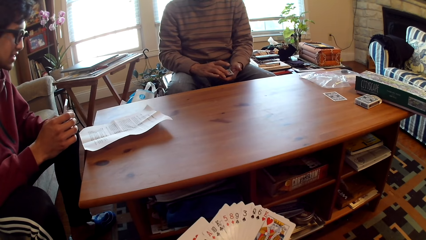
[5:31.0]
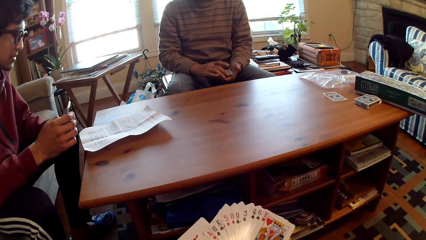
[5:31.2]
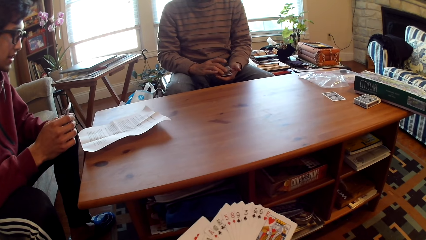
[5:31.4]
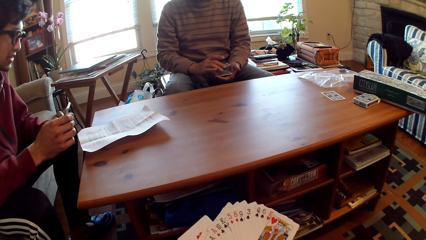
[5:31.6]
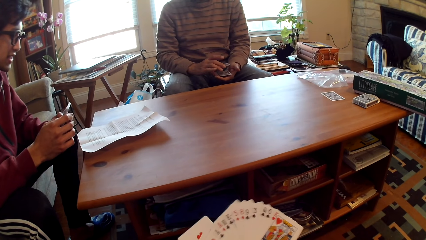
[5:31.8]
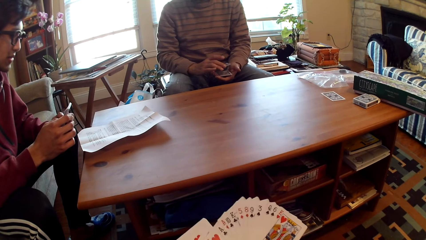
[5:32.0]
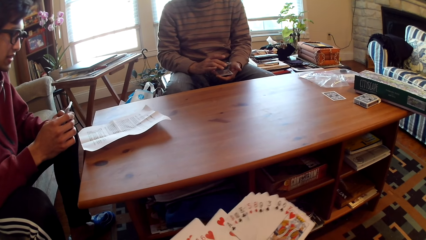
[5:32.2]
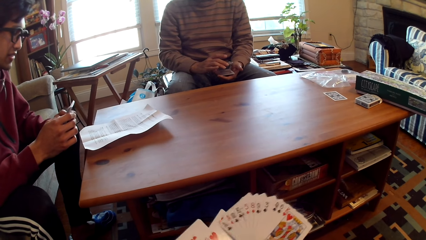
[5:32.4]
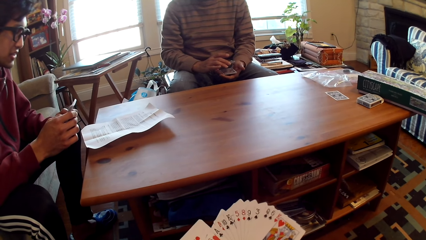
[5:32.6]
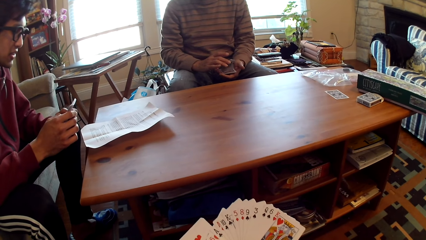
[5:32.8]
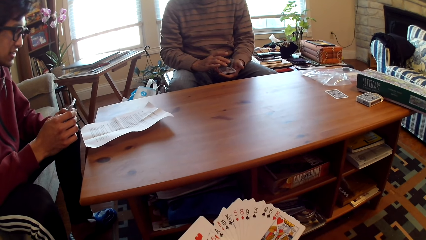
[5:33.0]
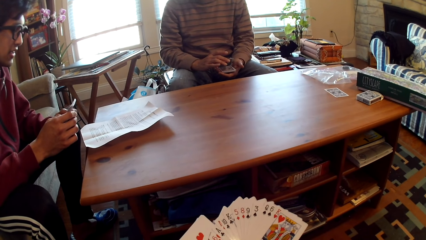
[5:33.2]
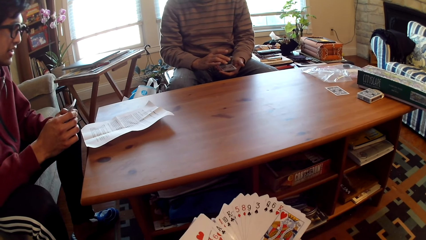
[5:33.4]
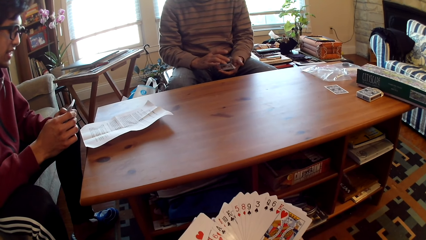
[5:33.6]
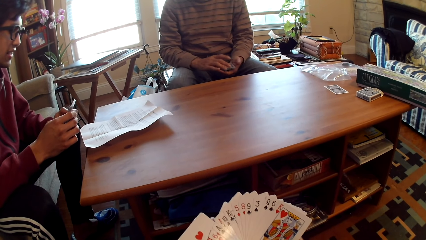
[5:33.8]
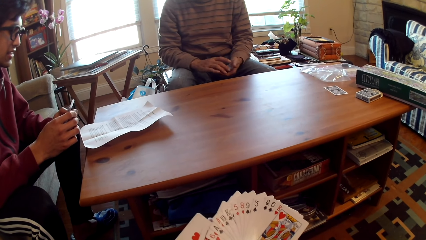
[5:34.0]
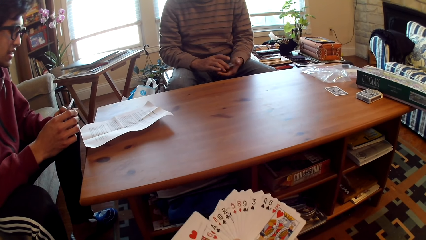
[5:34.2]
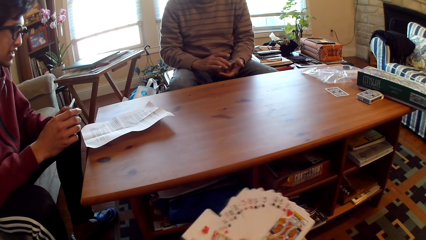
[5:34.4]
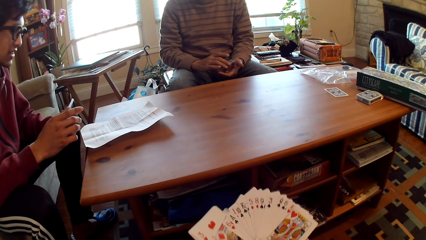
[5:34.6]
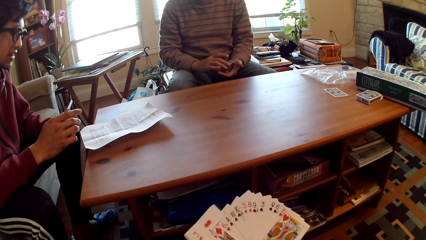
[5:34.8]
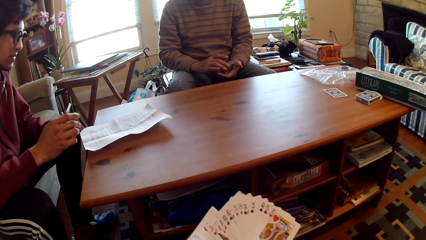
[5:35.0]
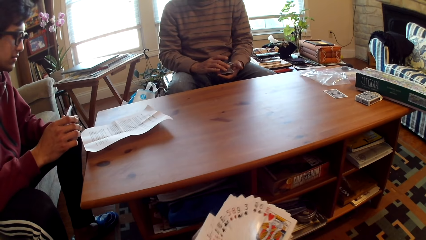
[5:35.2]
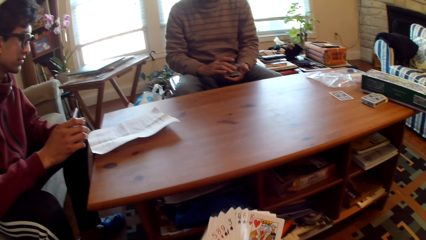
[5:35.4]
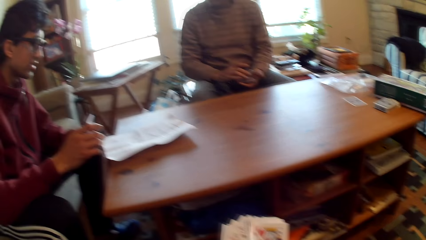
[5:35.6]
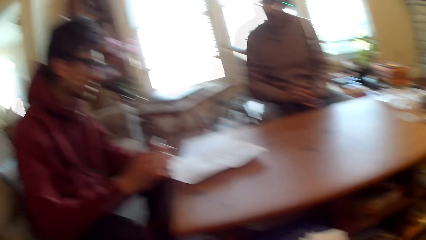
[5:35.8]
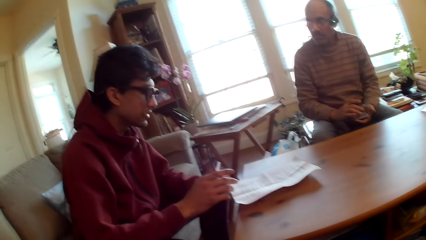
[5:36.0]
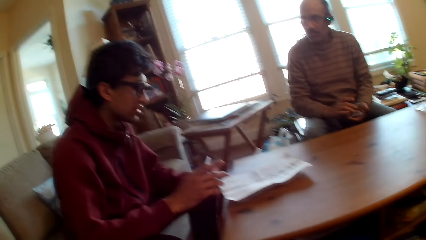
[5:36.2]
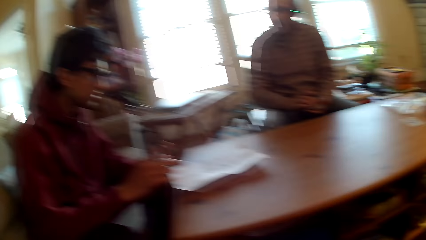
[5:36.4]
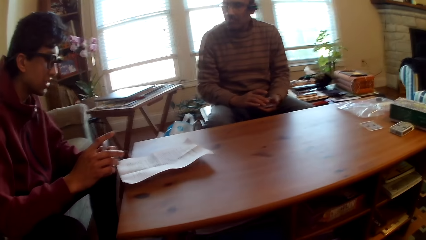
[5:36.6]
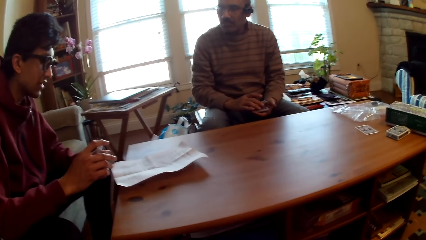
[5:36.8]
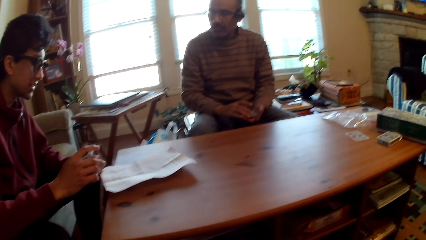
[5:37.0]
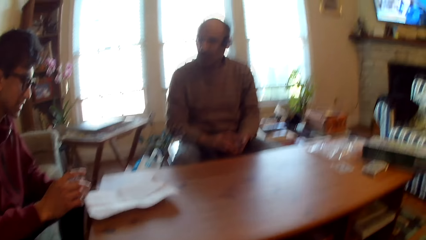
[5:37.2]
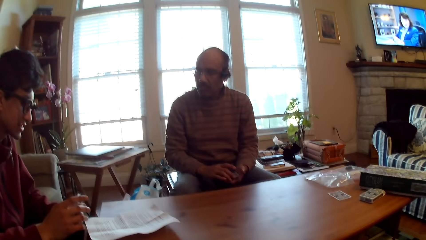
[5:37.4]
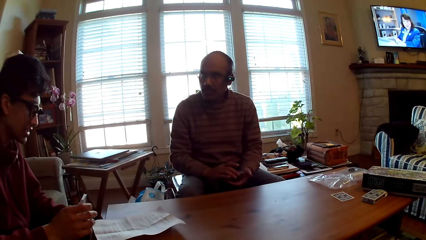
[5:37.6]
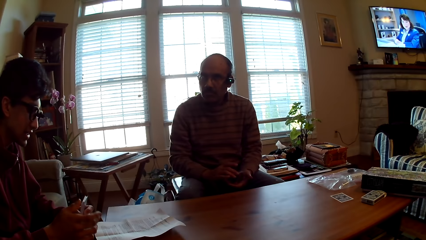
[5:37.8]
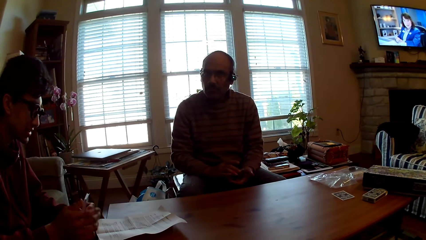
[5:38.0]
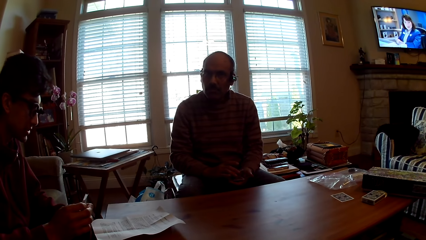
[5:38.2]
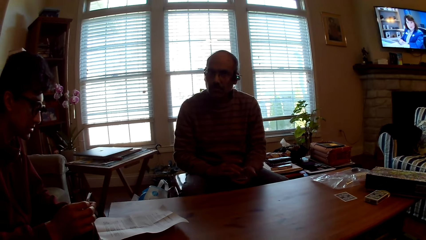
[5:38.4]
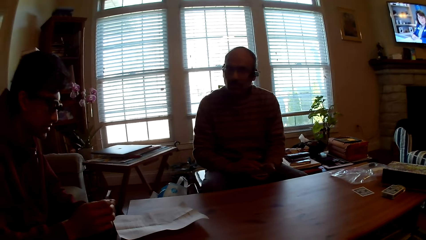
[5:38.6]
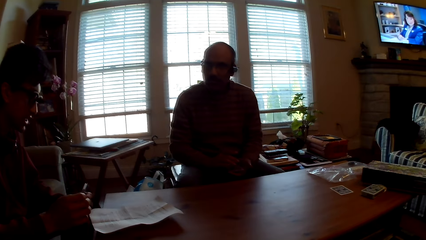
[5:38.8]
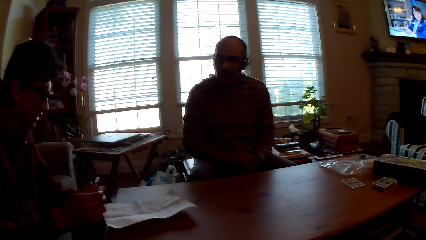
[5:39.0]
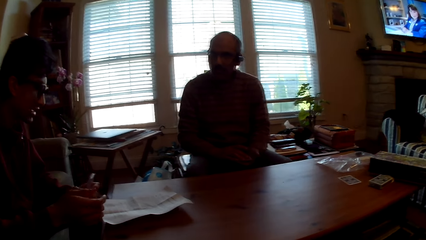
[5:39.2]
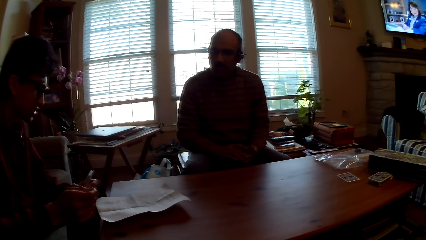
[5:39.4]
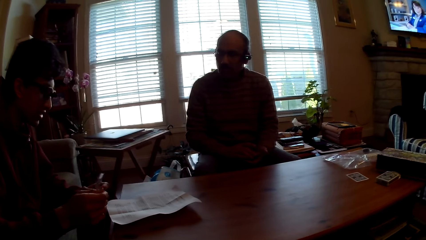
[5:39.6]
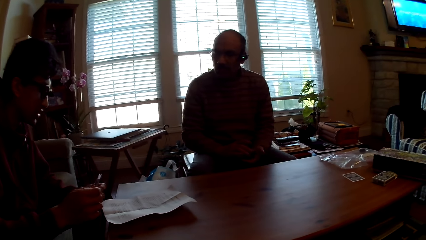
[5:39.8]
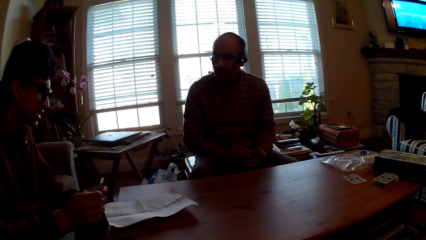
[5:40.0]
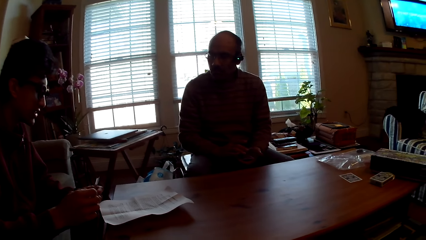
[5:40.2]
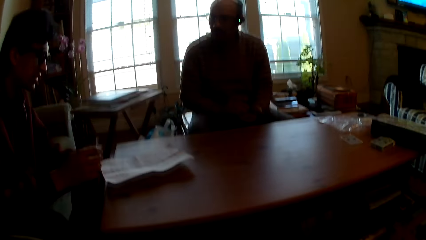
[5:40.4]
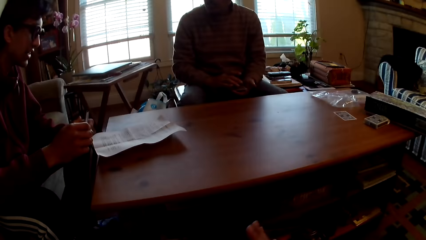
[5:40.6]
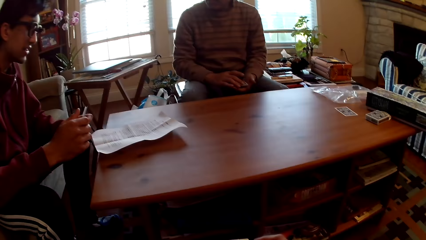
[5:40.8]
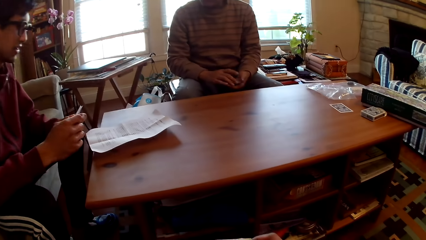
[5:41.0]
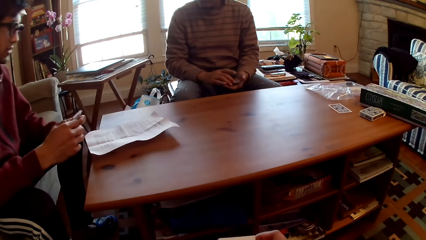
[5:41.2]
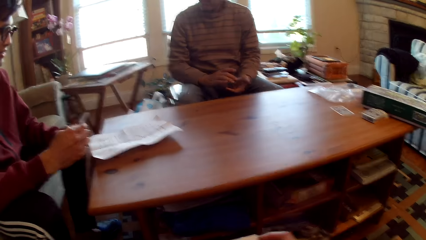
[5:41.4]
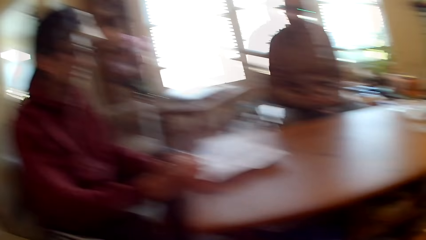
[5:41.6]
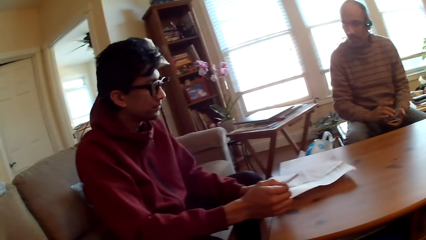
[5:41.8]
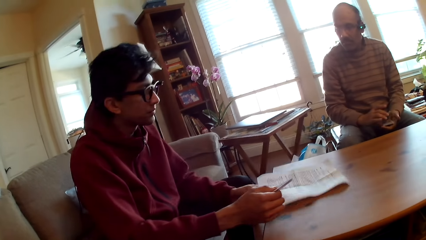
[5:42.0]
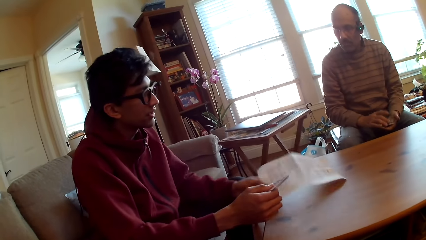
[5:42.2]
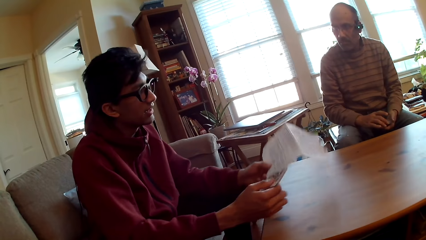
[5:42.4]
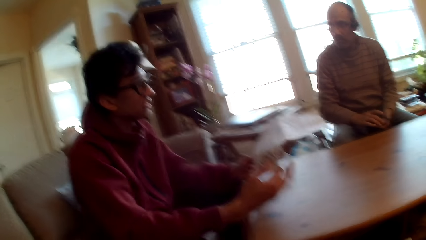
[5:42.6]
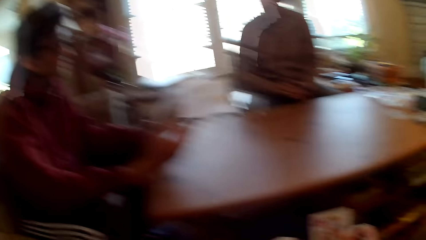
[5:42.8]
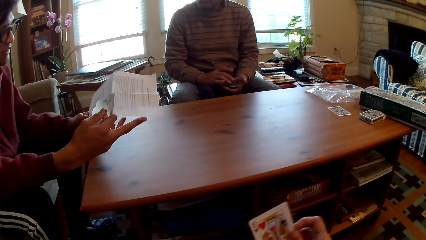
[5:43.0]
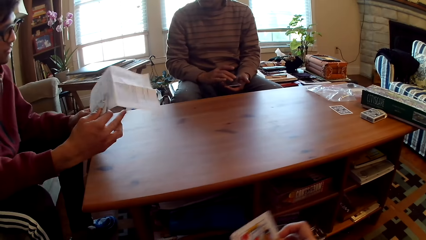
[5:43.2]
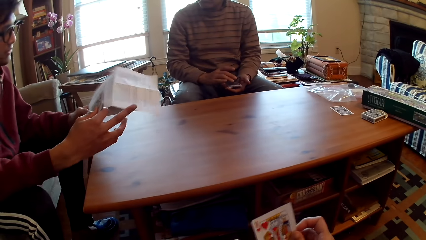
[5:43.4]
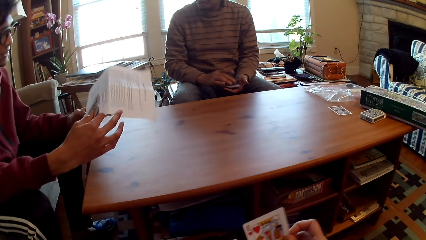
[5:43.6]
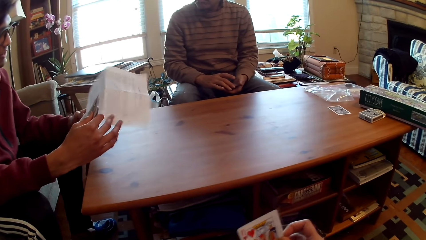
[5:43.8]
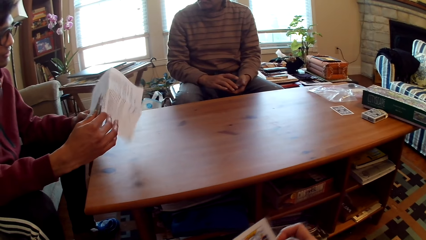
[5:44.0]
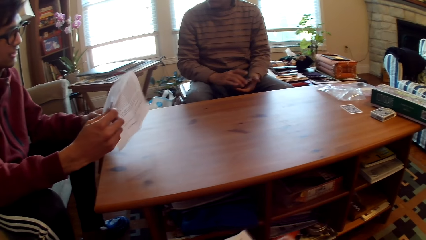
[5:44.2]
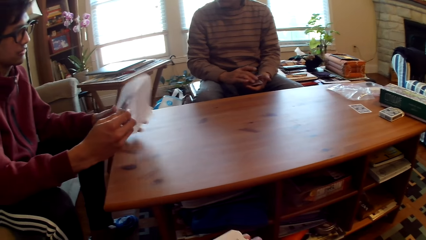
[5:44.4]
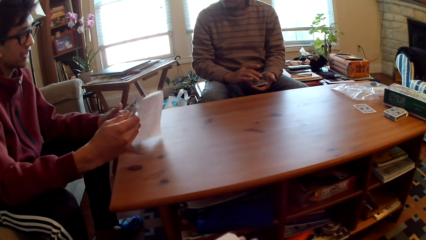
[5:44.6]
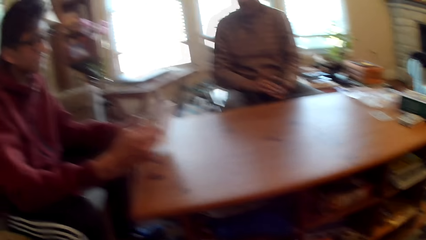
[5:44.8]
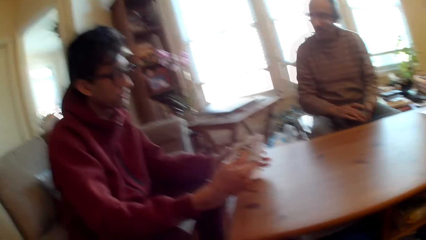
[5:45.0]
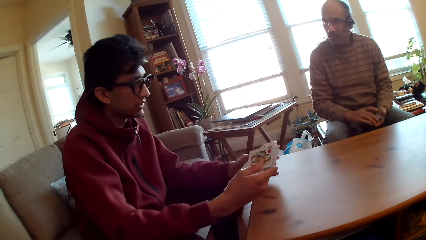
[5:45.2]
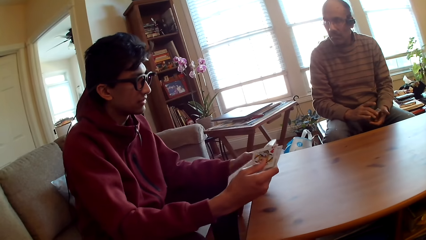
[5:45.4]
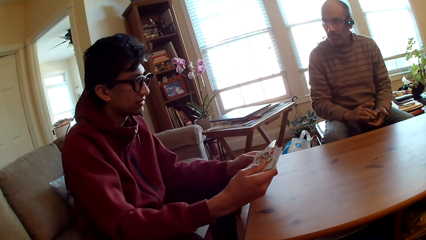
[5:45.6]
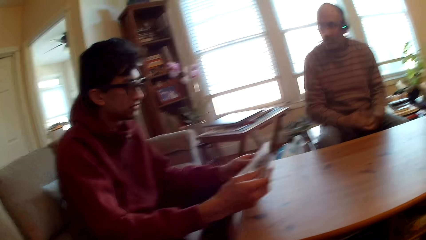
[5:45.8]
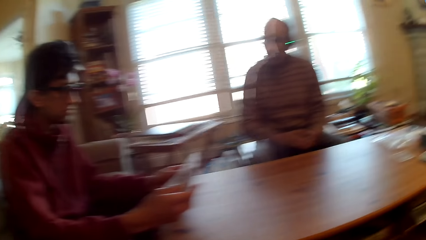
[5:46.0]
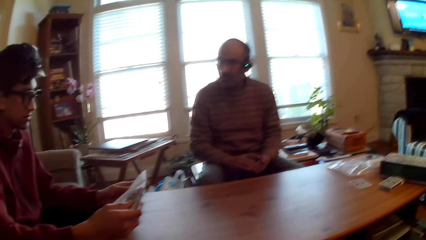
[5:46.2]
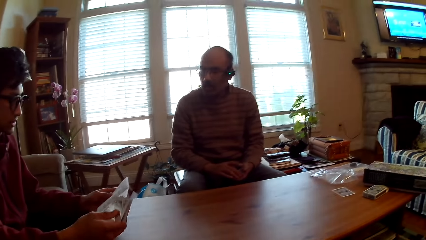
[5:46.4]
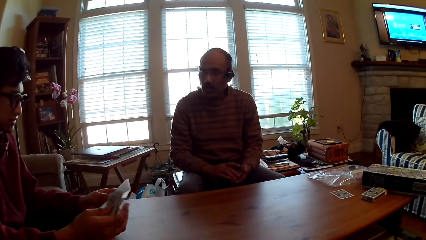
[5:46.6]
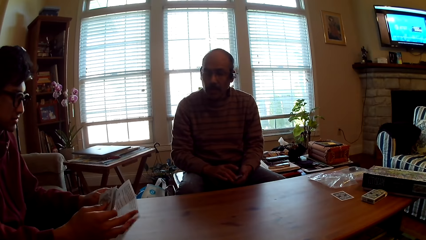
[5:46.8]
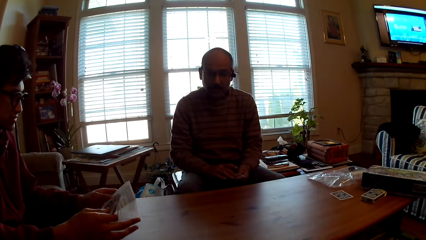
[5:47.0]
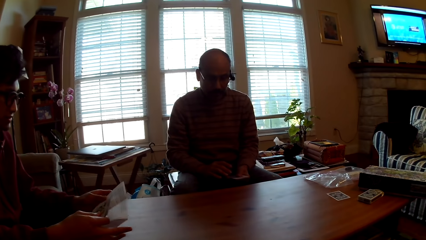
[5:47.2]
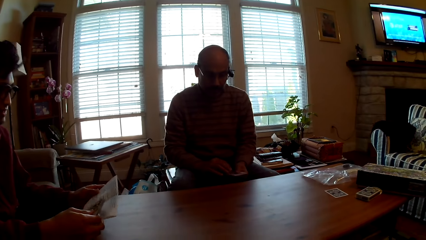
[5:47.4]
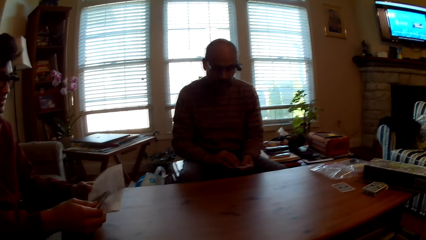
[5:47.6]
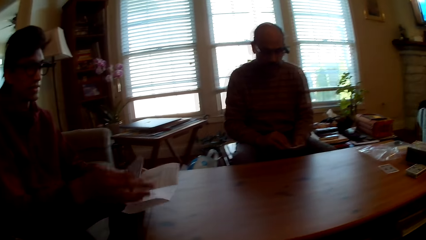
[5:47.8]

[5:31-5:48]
A person picks up the piece of paper. The person folds the piece of paper.
